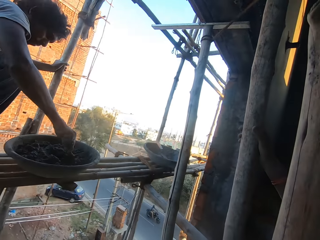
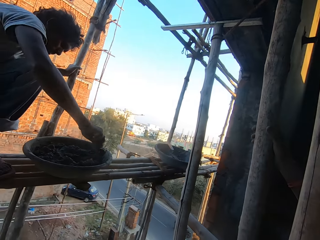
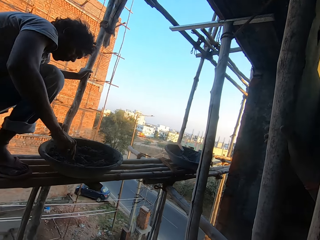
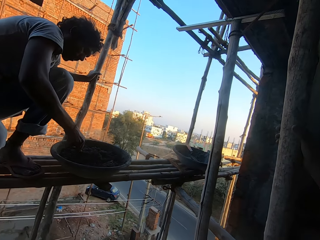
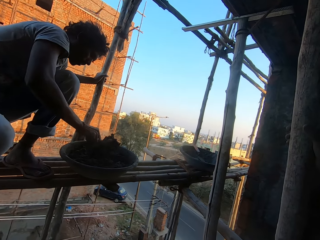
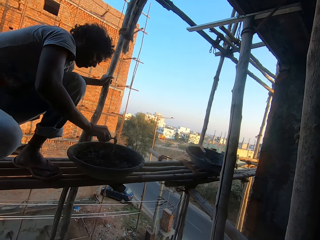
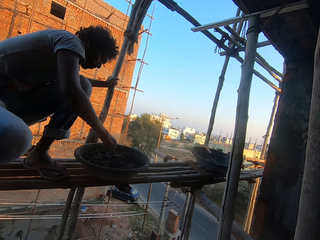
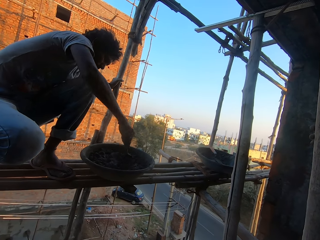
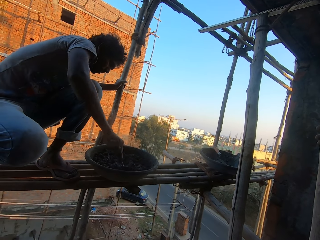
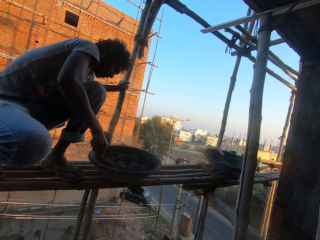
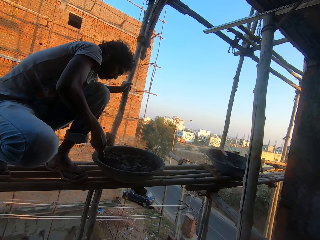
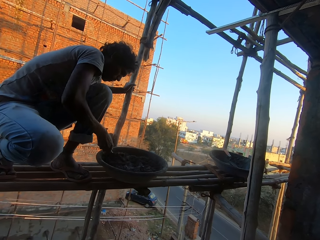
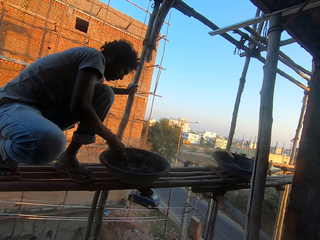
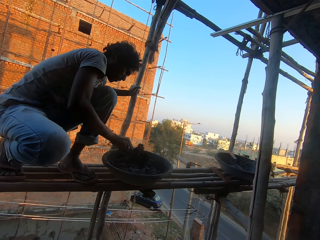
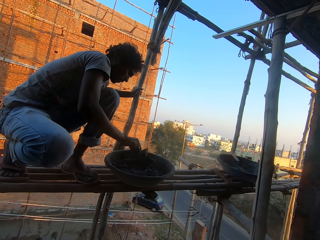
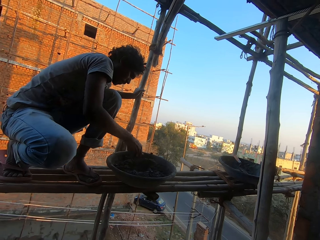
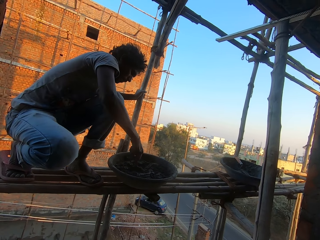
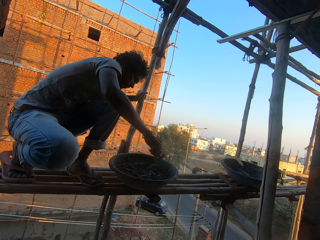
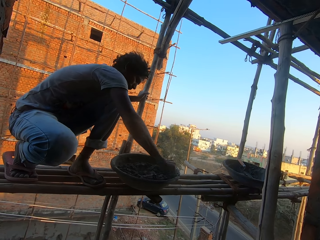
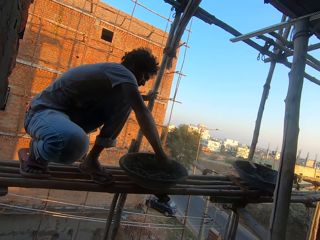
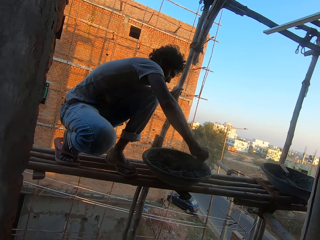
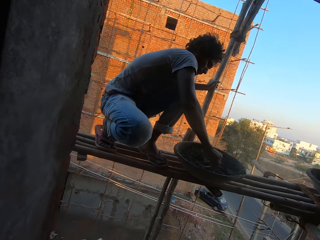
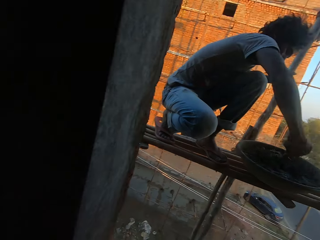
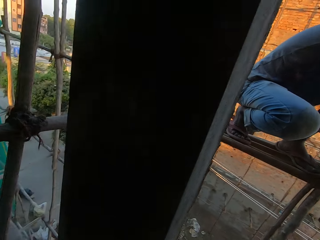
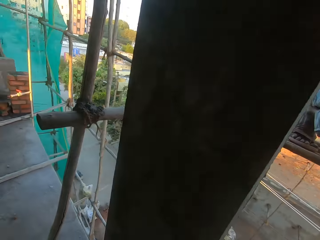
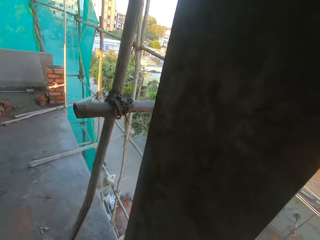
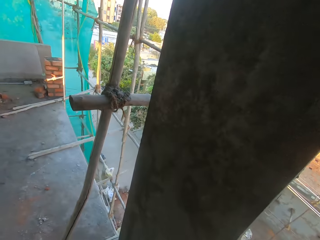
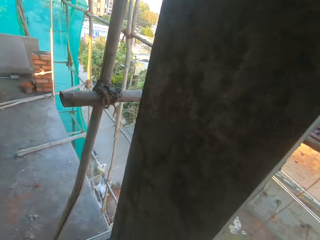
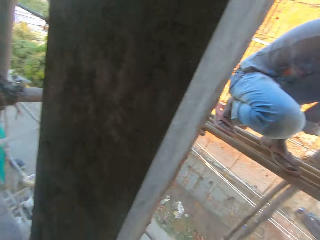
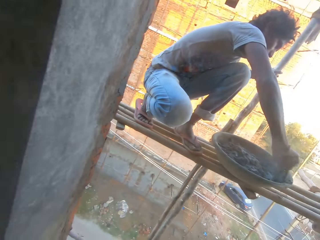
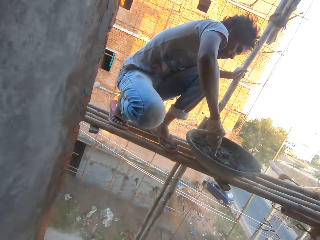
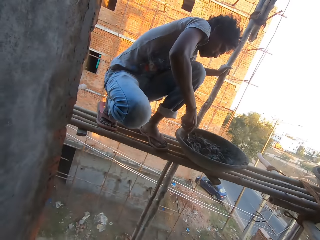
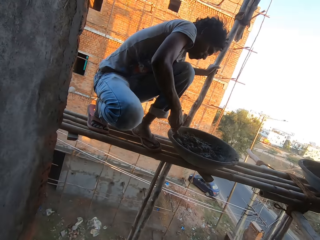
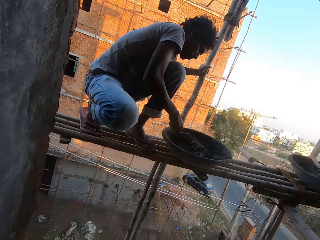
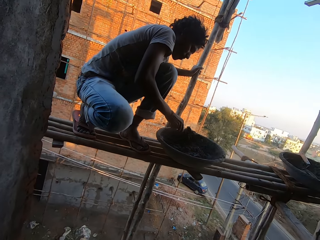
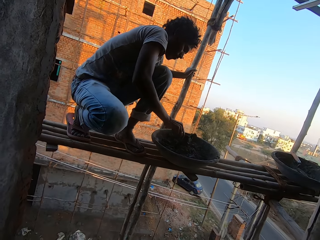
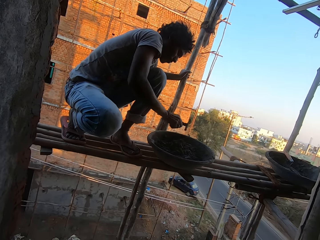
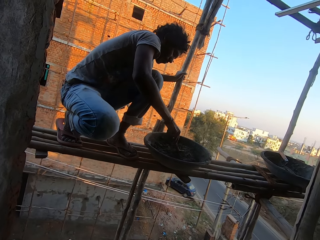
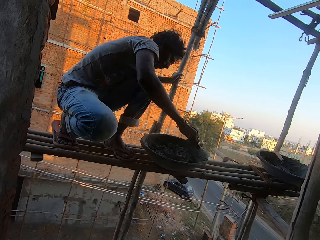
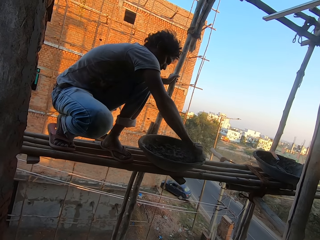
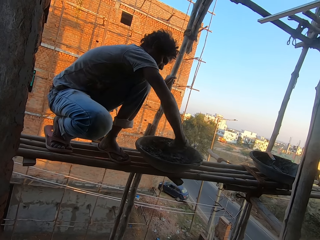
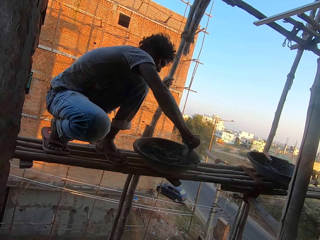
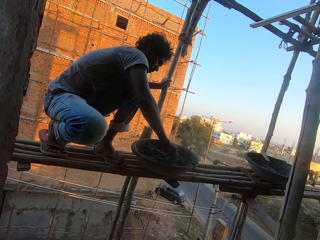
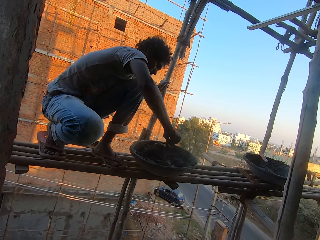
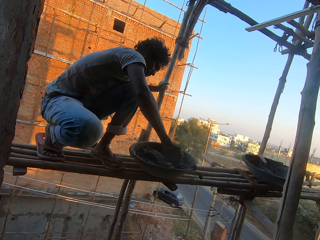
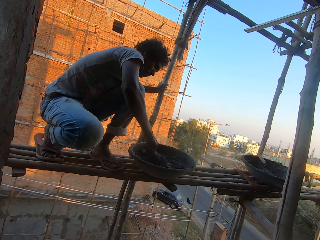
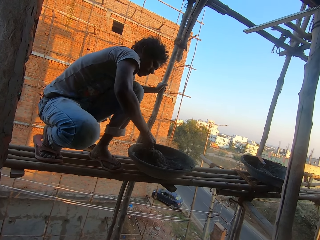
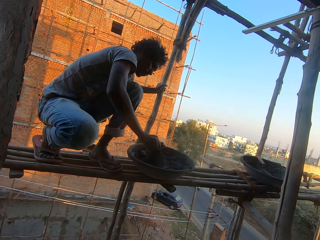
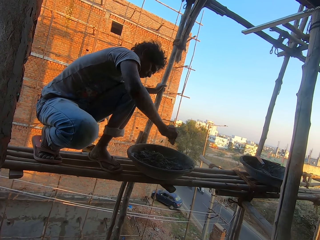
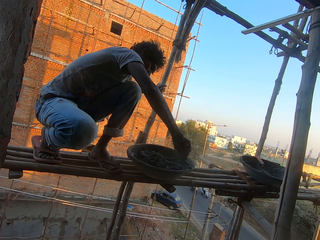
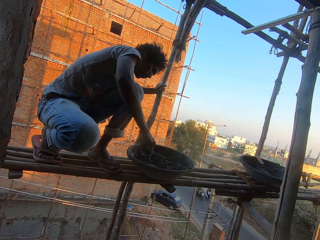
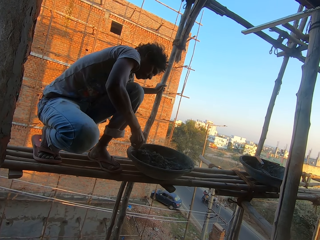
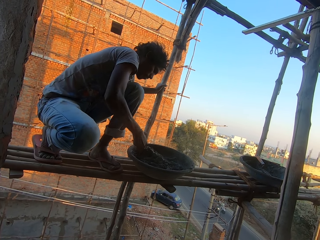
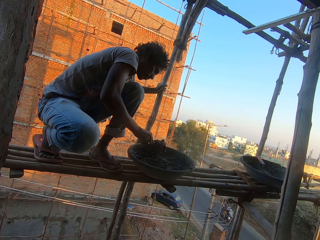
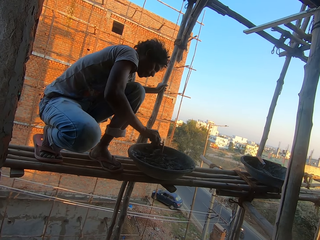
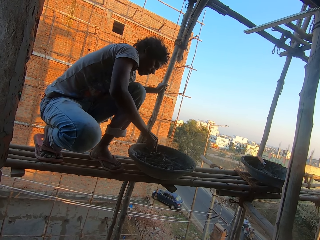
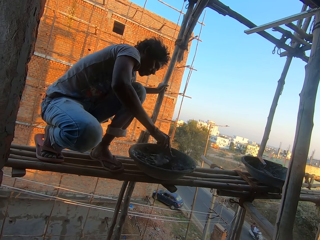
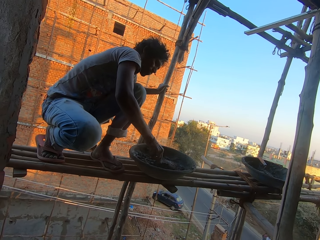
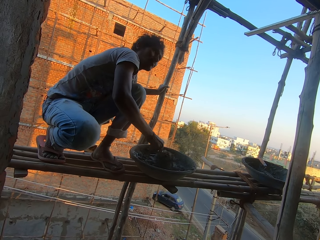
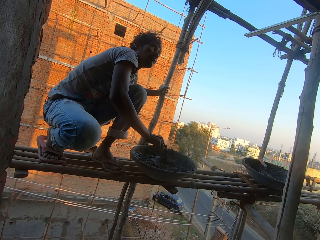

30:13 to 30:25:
The man mixes the cement.

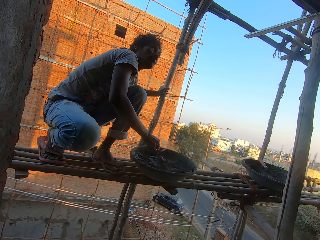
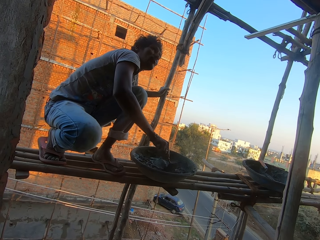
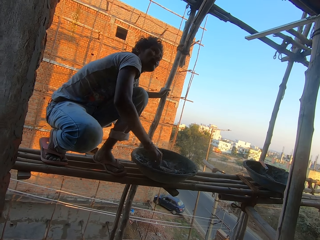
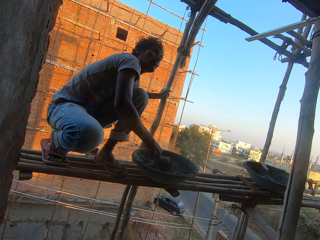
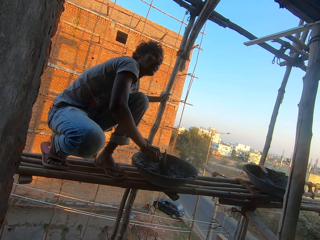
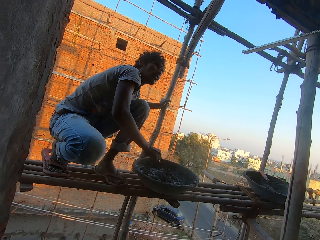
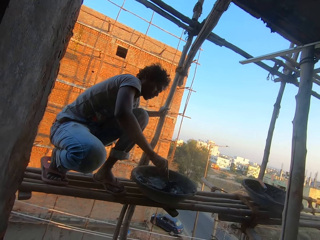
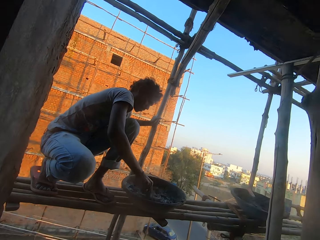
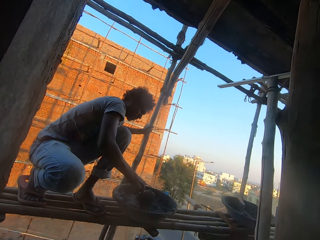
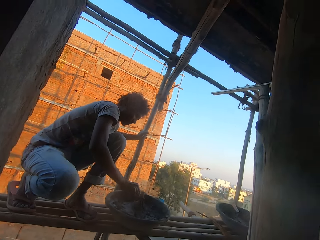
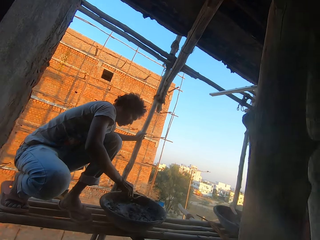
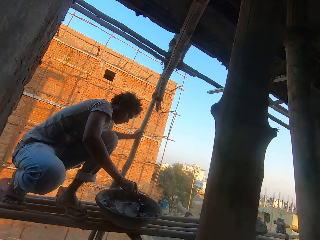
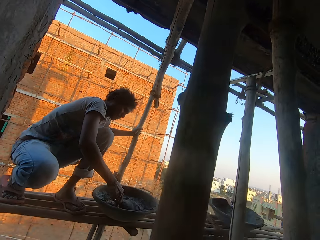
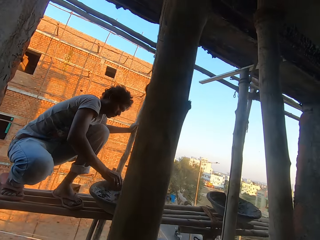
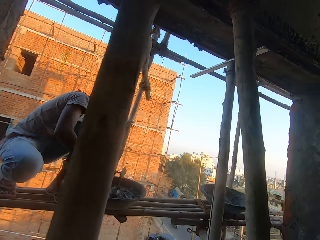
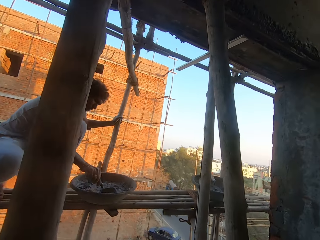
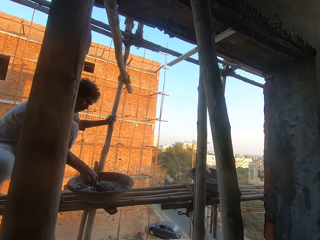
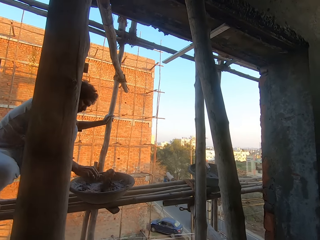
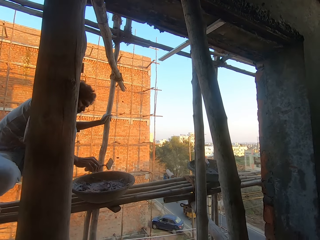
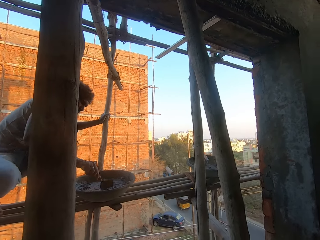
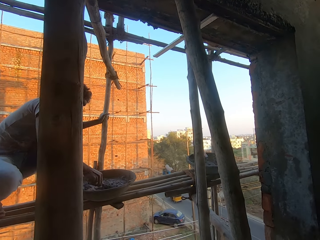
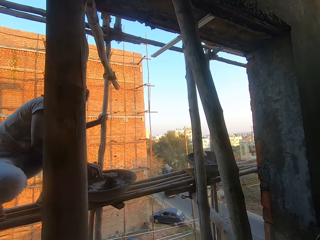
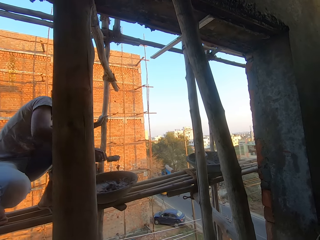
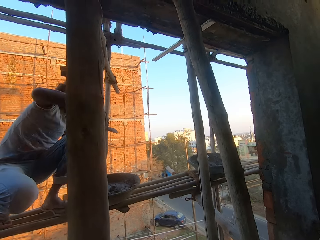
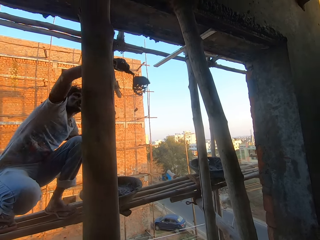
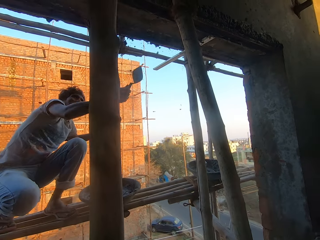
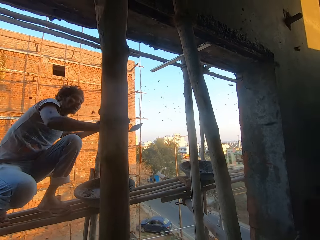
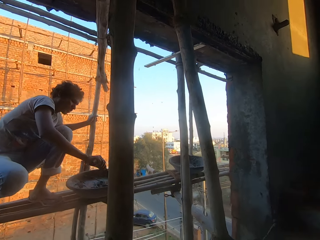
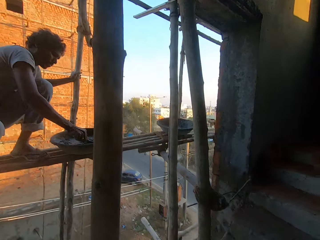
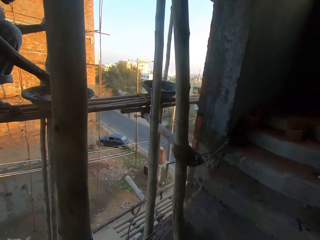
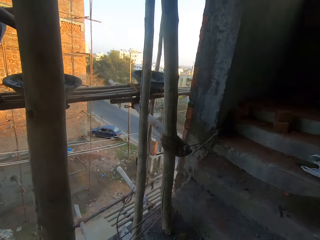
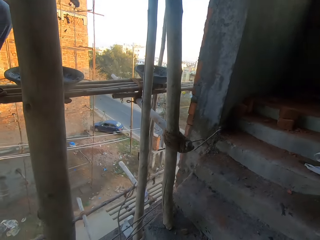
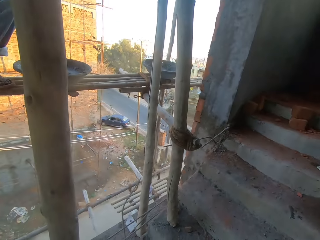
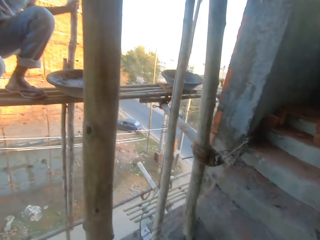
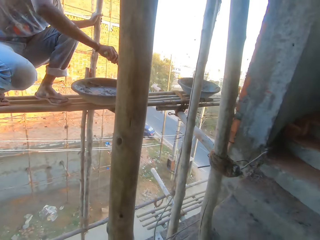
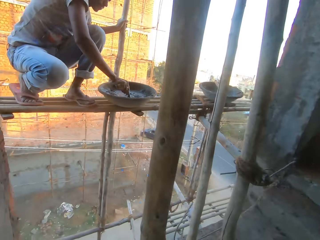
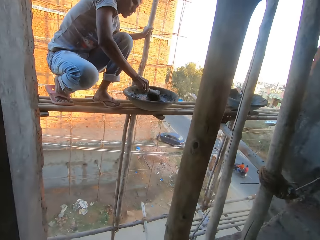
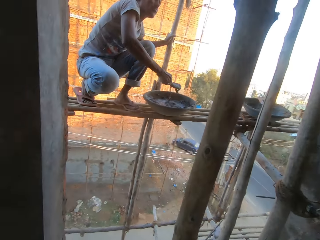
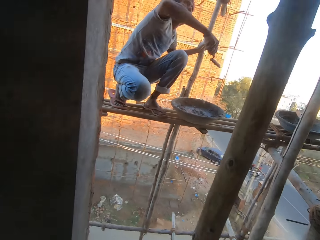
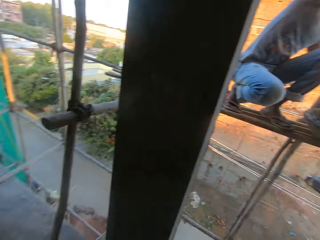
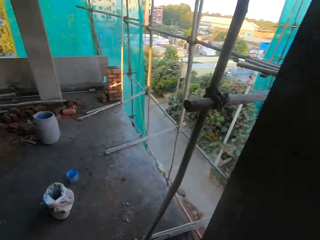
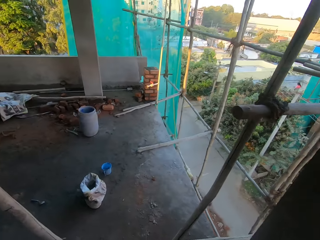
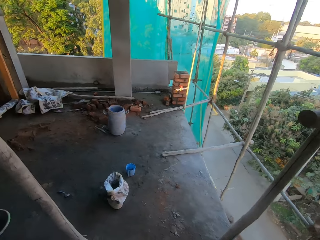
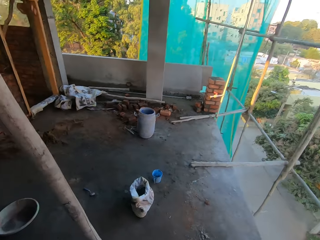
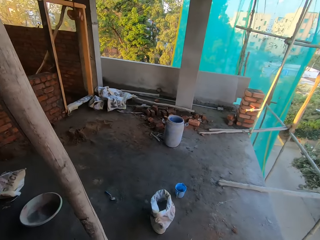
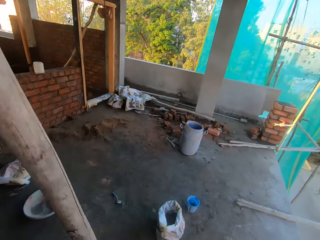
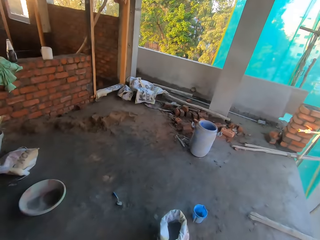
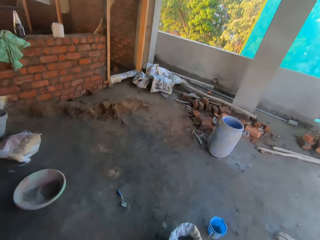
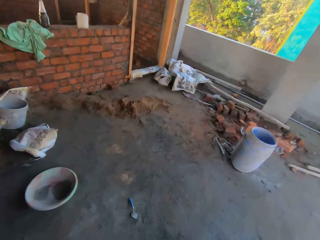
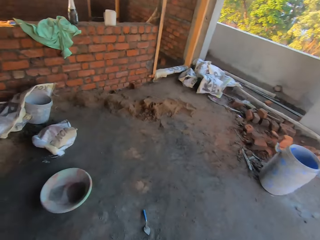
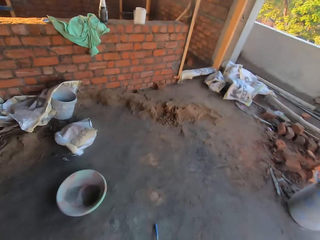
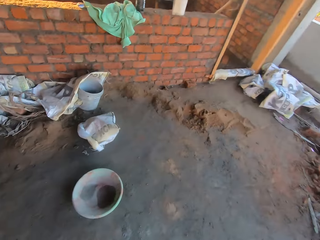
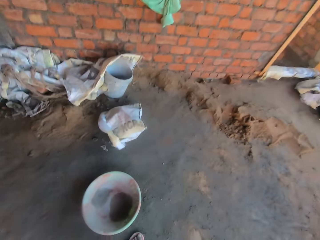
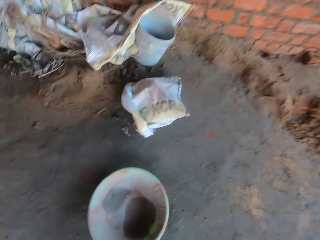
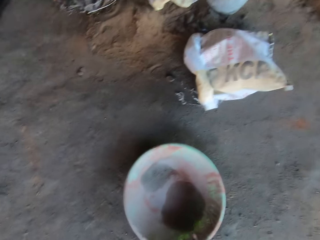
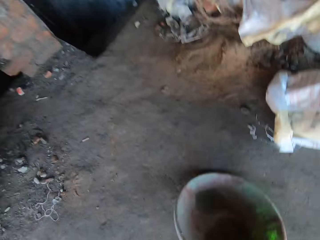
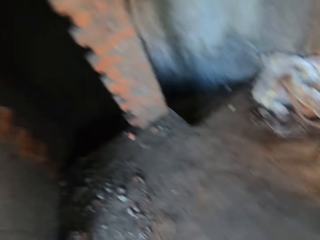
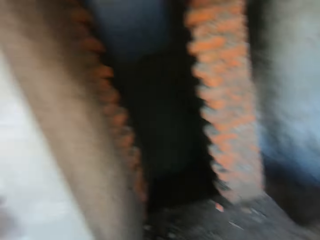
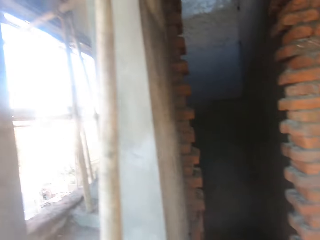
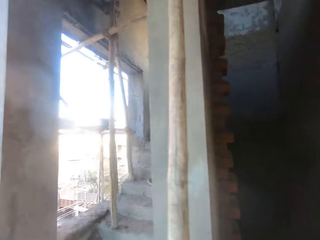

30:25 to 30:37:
A man takes mortar from the mortar pan on the scaffold of the building with the trowel in his right hand. The camera wearer looks around. The man throws the mortar on the trowel in his right hand on the wall of the building. The man takes mortar from the mortar pan on the scaffold of the building with the trowel in his right hand. The man throws the mortar on the trowel in his right hand on the wall of the building. The man takes mortar from the mortar pan on the scaffold of the building with the trowel in his right hand. The man throws the mortar on the trowel in his right hand on the wall of the building. The camera wearer walks down the flight of stairs. He takes a mortar pan from the floor with his right hand.
